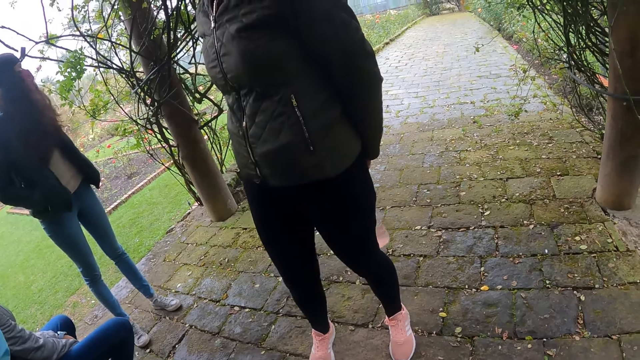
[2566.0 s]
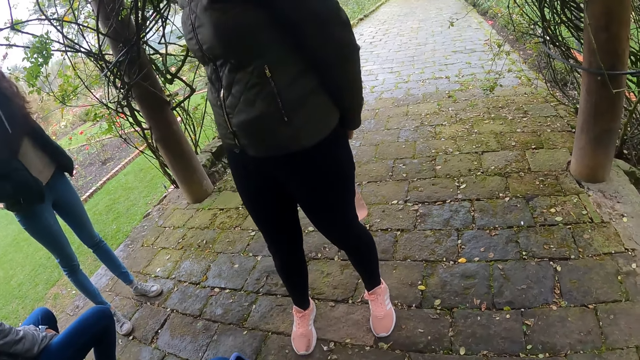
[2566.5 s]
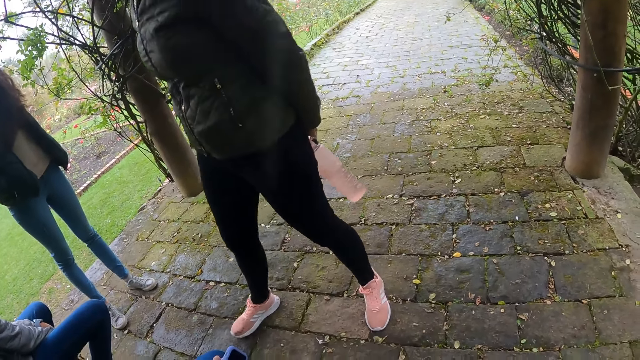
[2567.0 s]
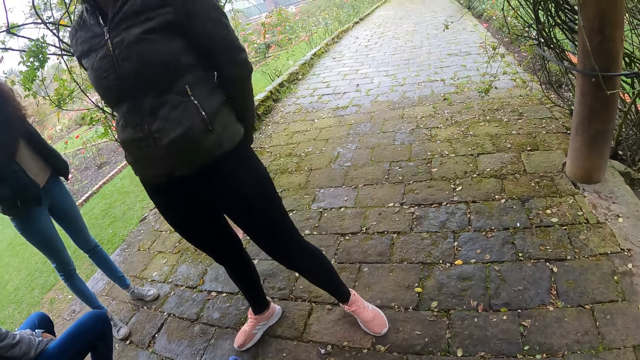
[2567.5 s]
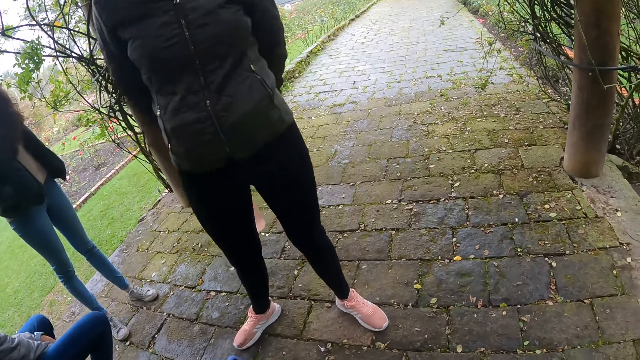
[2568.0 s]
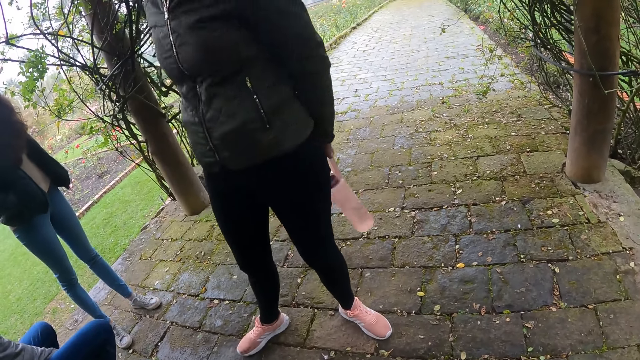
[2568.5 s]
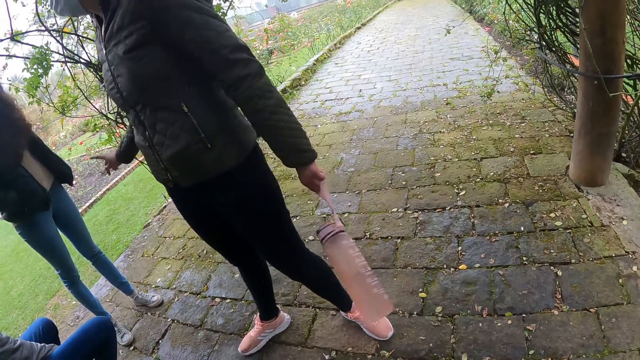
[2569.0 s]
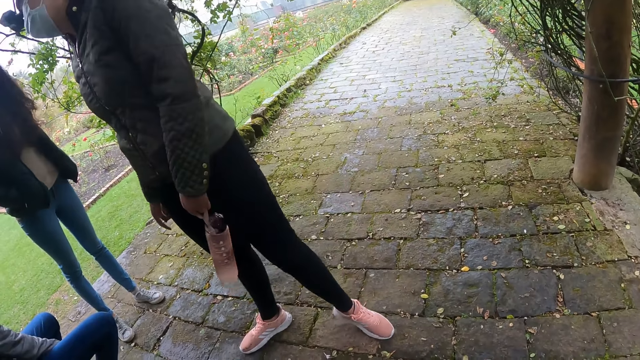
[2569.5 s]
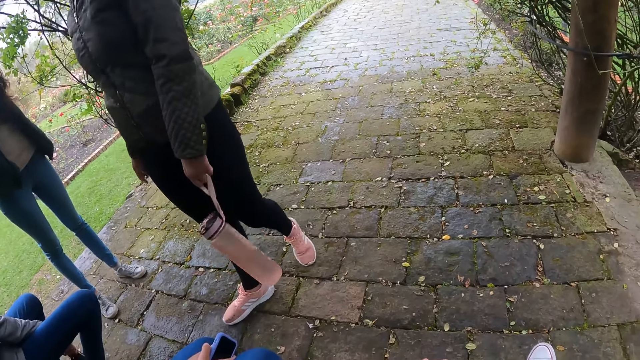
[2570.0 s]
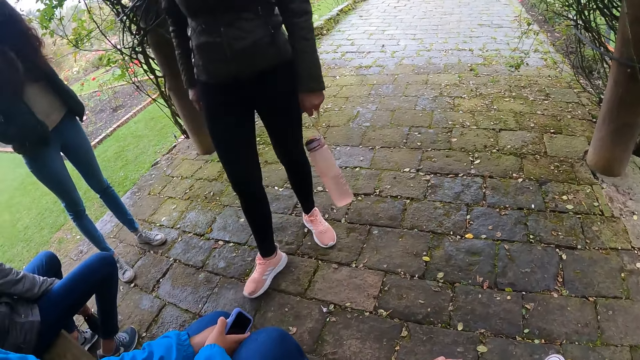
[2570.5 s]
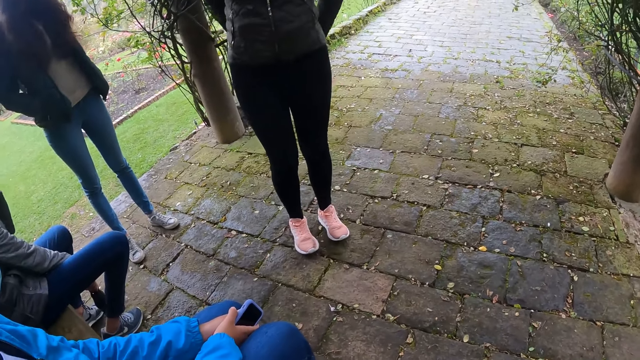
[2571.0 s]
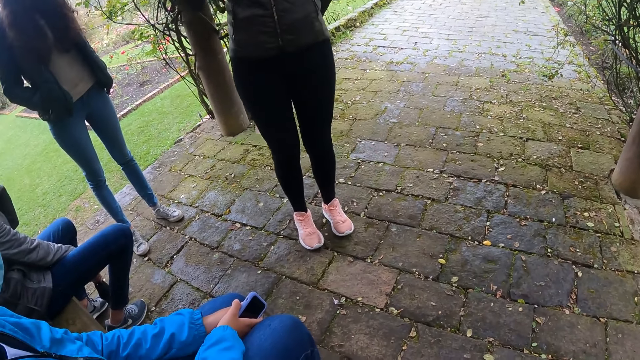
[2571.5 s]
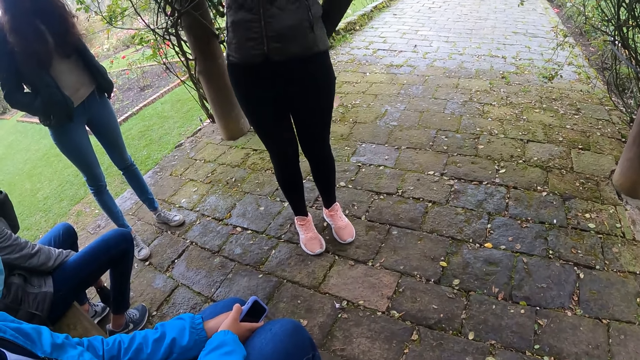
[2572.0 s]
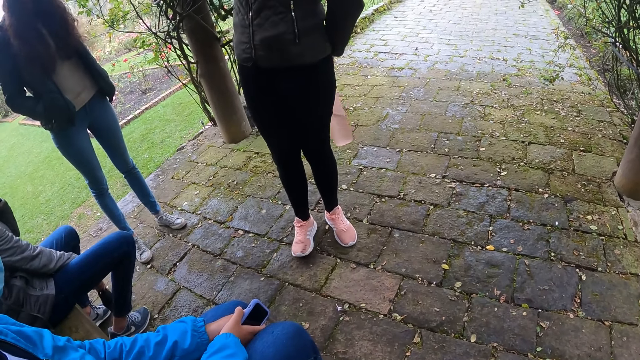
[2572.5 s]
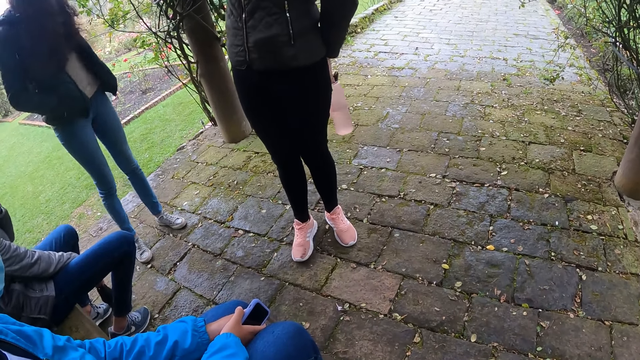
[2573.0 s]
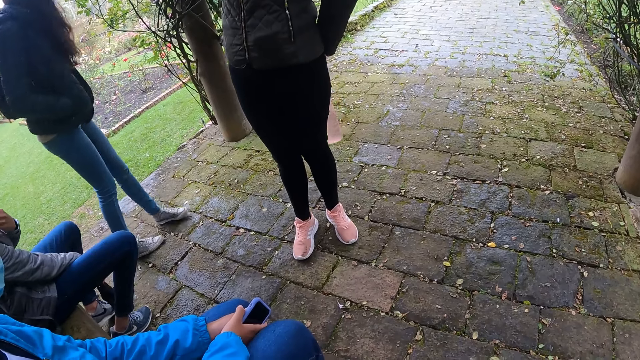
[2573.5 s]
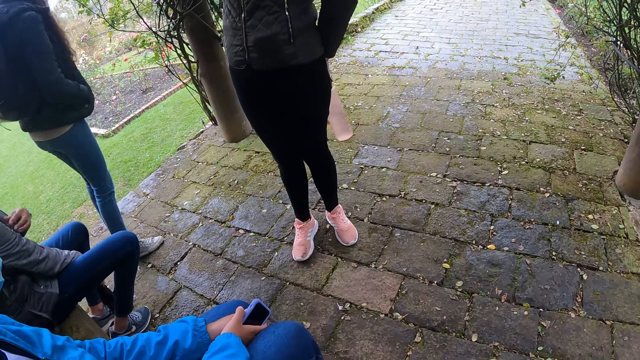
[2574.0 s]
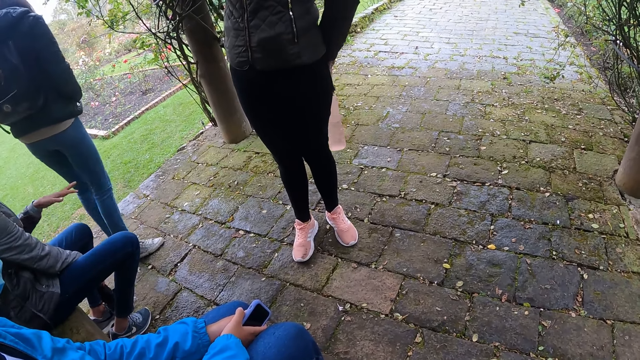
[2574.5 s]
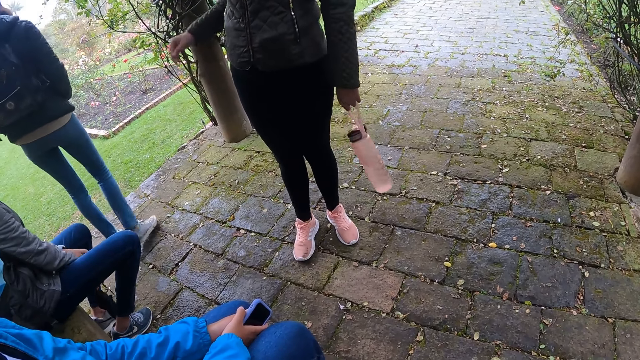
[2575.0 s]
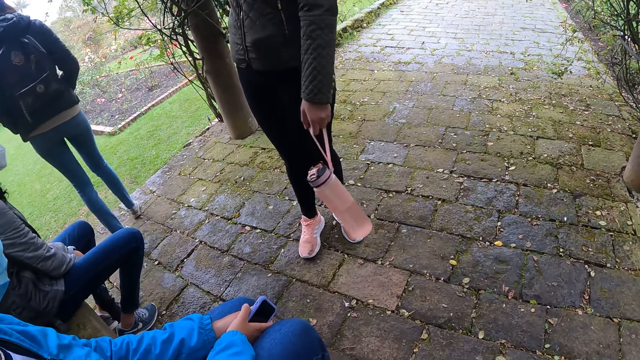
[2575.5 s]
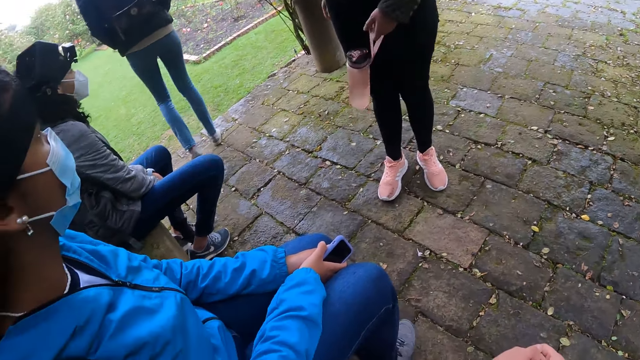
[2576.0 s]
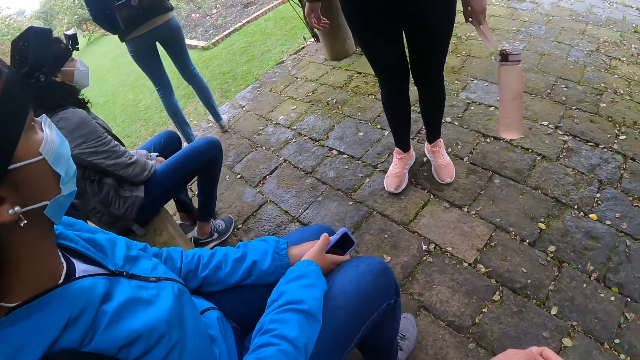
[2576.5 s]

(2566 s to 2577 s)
A woman interacts with another woman.

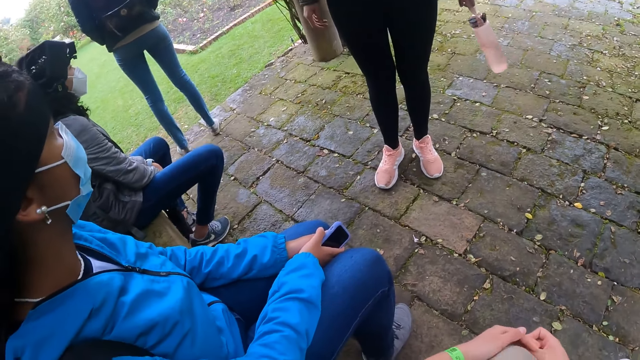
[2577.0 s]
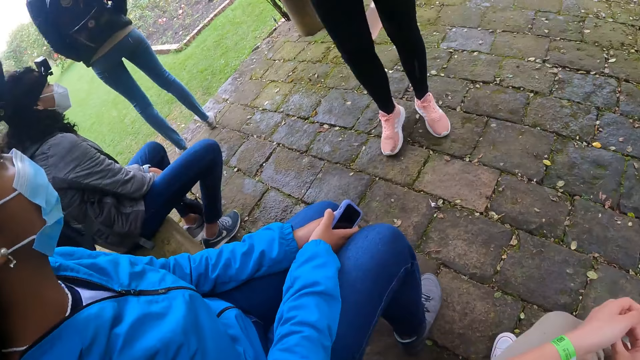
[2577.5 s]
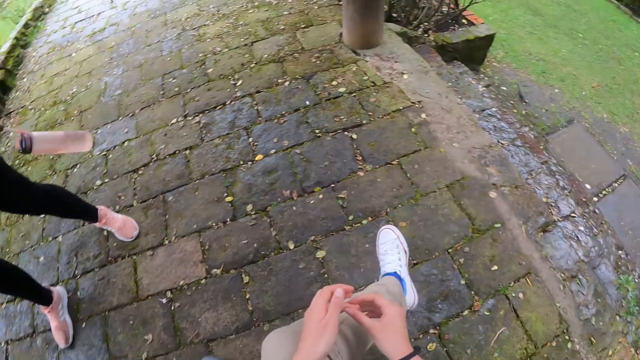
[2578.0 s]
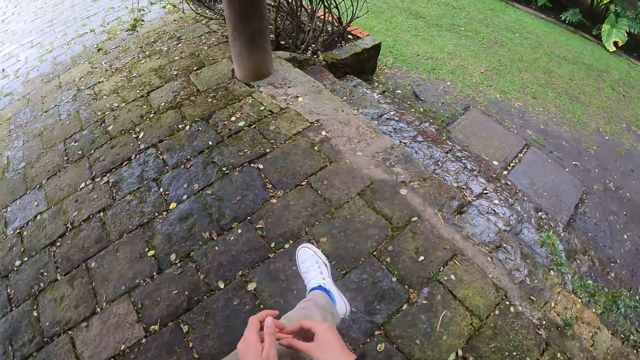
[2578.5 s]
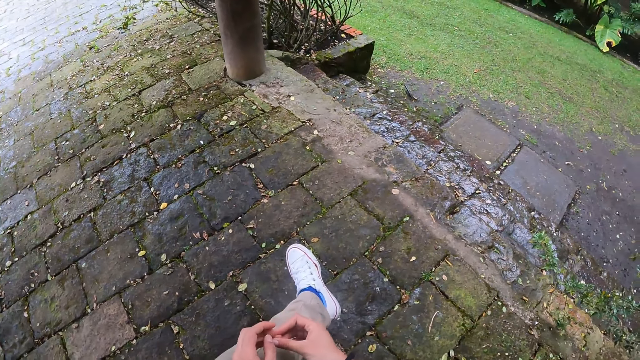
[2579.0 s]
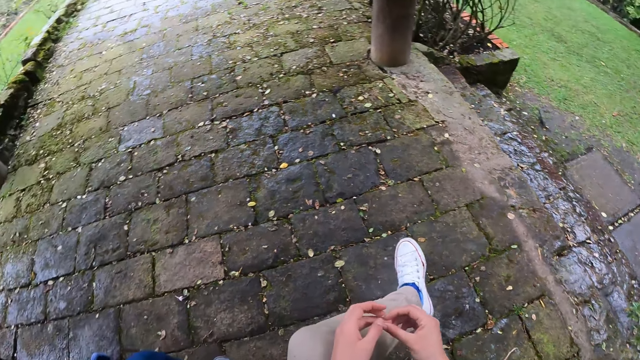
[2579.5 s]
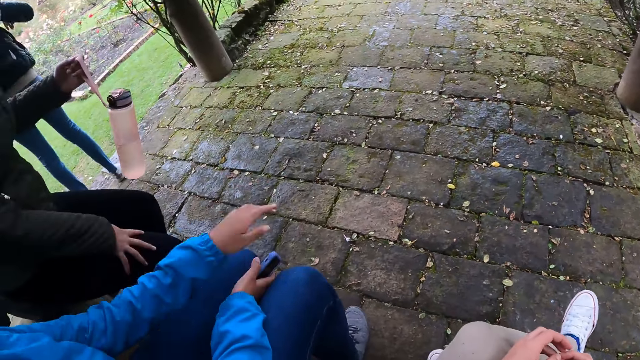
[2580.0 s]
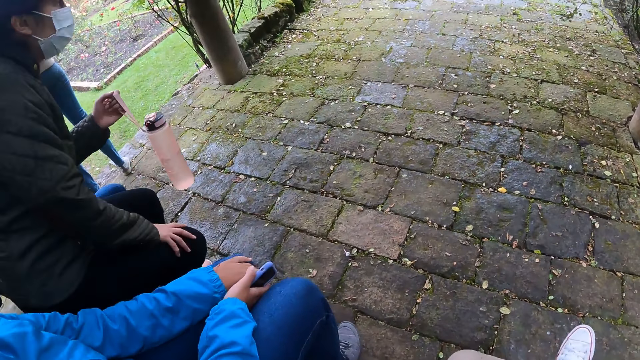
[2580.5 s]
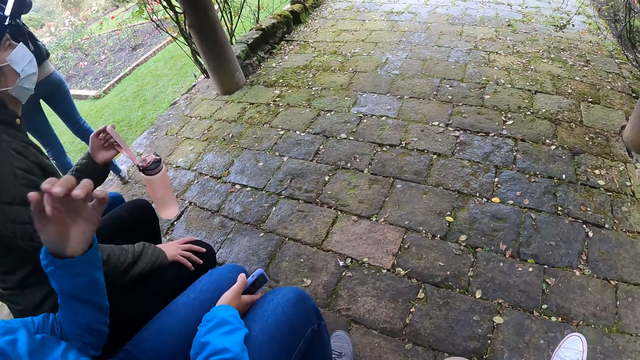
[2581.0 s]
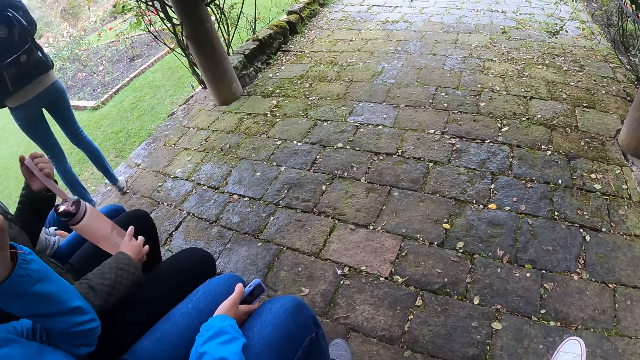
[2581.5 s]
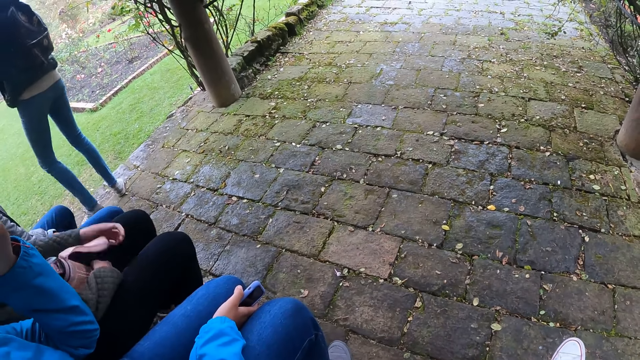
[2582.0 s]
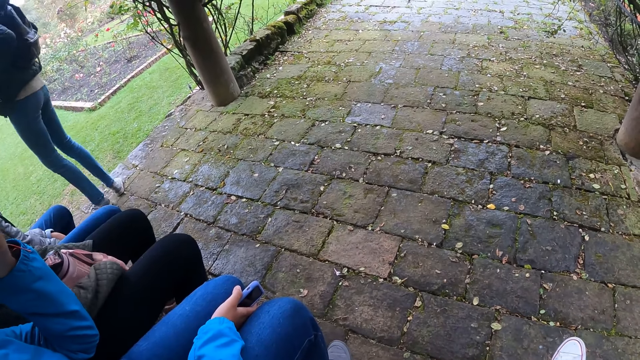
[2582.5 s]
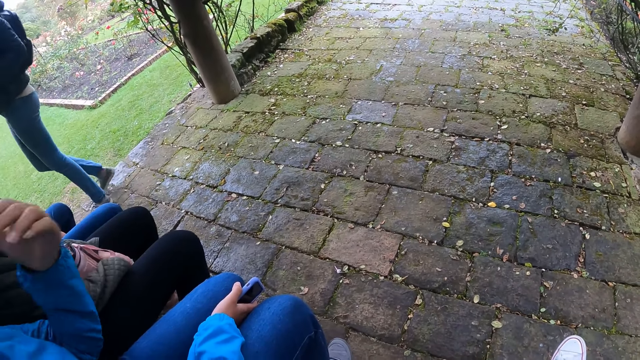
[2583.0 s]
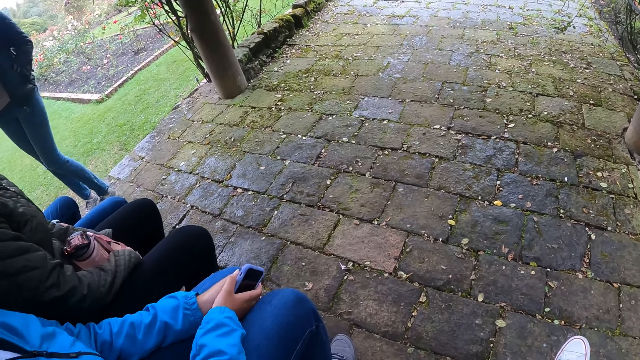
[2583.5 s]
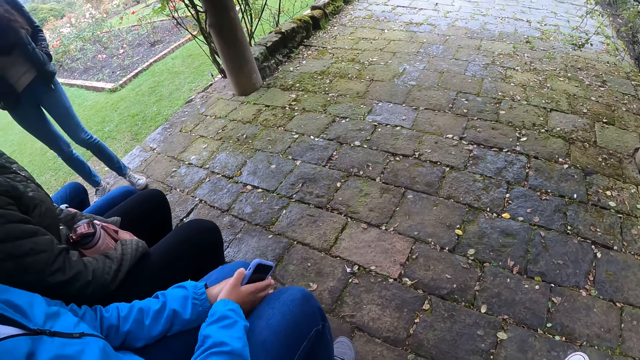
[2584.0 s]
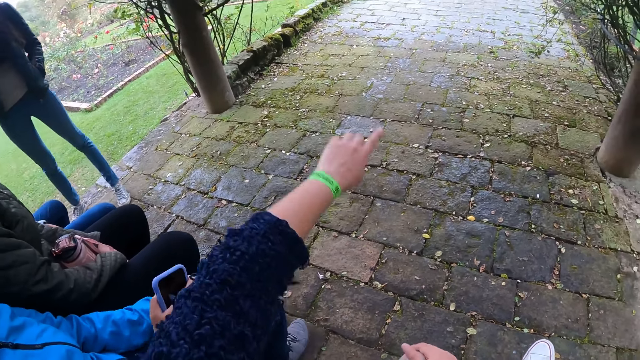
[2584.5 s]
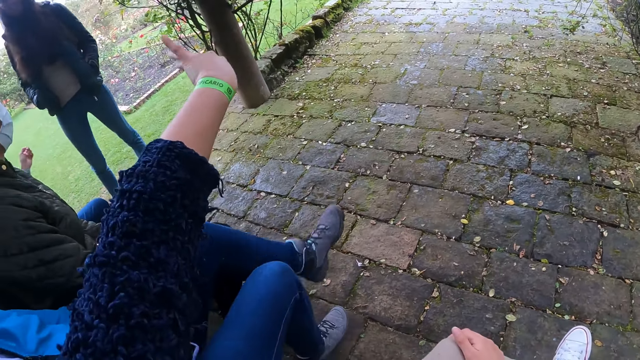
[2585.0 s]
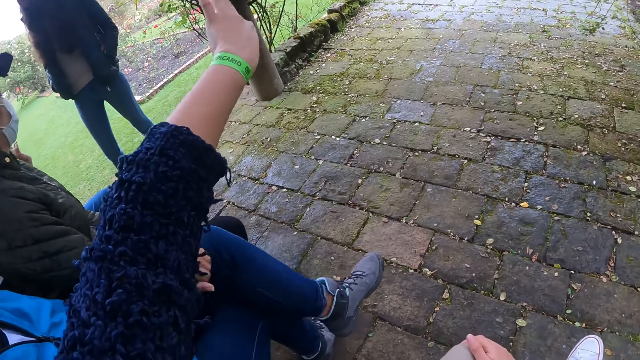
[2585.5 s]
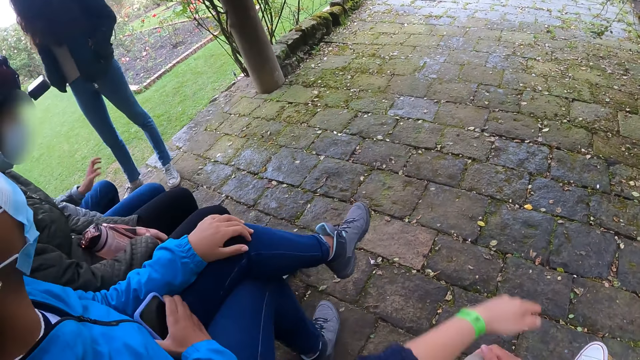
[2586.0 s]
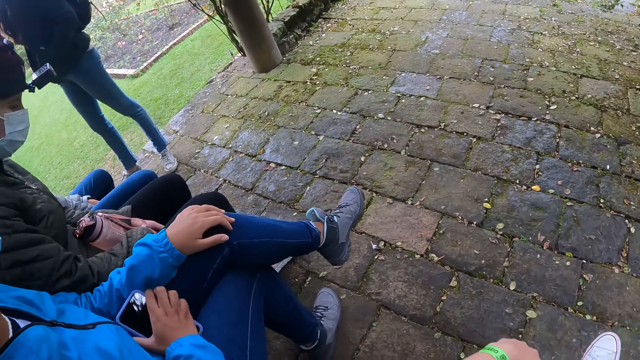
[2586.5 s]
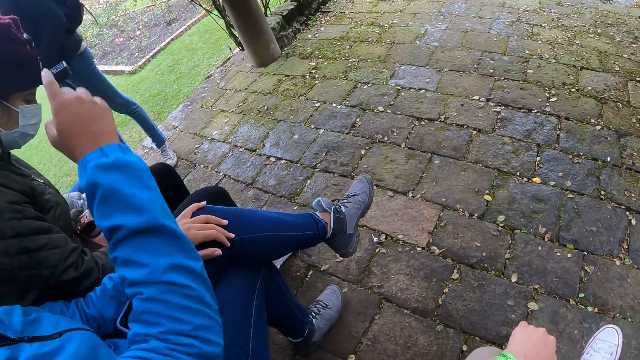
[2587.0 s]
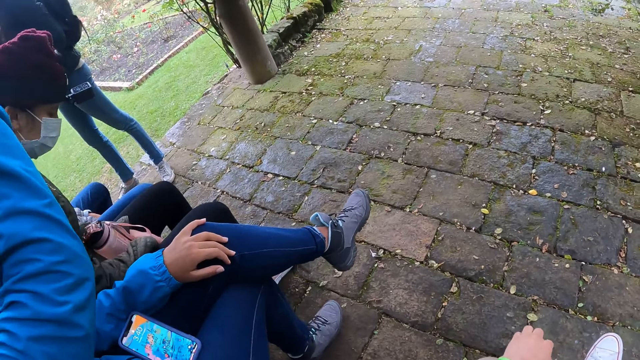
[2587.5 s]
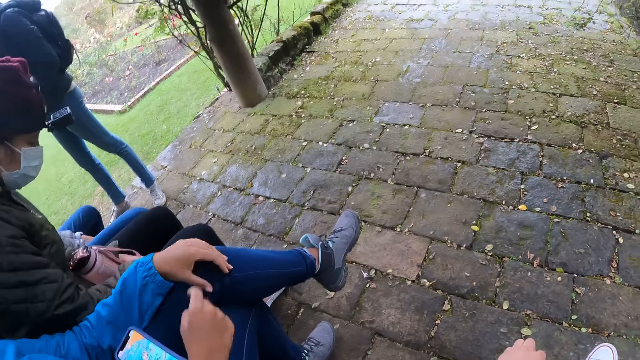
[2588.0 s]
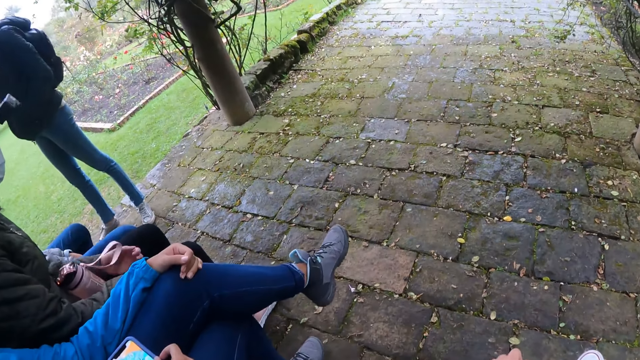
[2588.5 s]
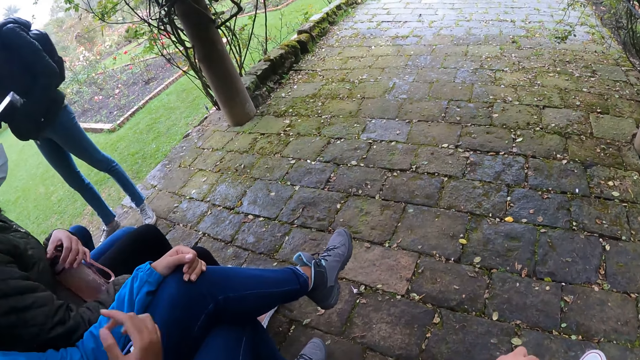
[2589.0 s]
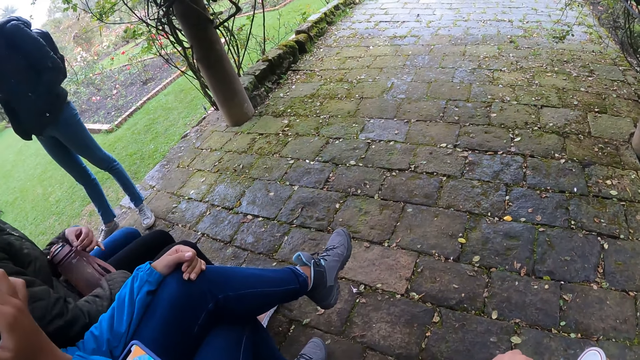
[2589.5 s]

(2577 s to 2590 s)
A woman sits on the bench. The camera wearer interacts with the women. Another woman crosses her leg on her right leg. The second woman interacts with the other women.
